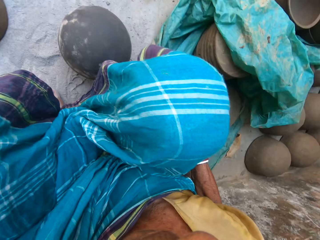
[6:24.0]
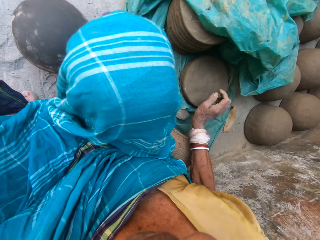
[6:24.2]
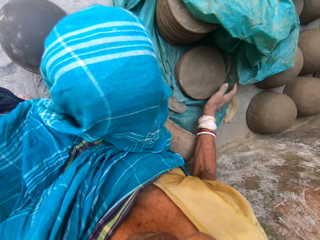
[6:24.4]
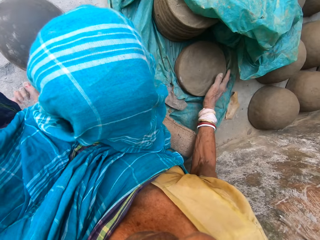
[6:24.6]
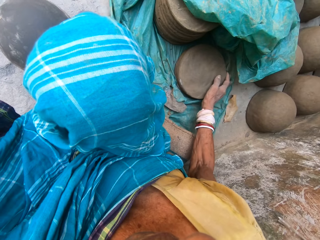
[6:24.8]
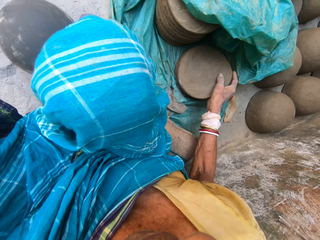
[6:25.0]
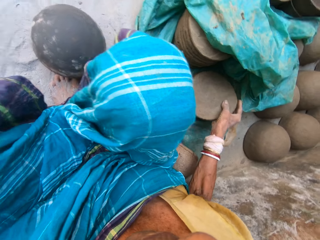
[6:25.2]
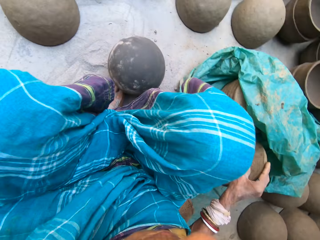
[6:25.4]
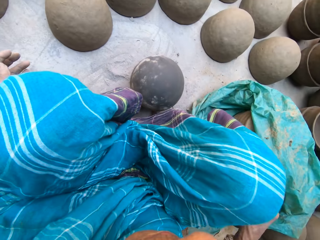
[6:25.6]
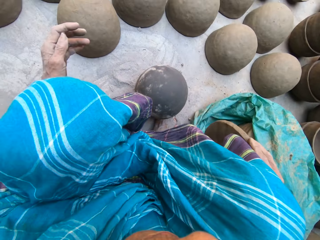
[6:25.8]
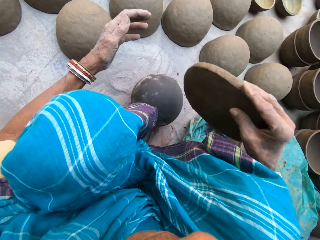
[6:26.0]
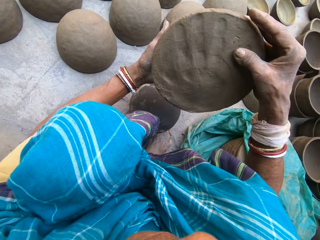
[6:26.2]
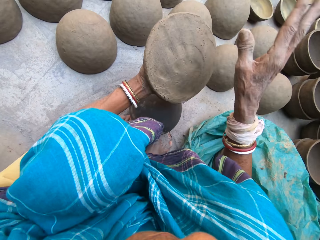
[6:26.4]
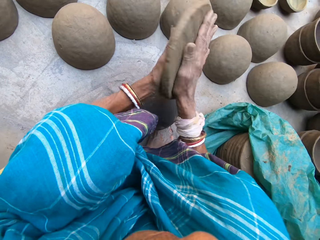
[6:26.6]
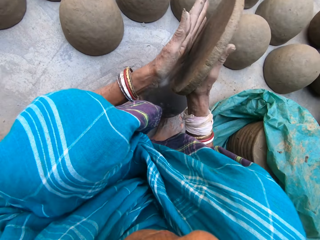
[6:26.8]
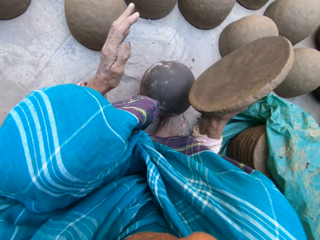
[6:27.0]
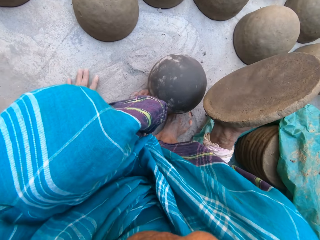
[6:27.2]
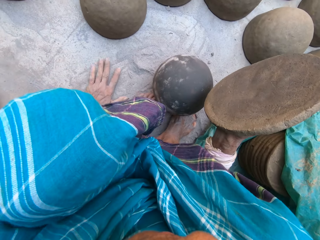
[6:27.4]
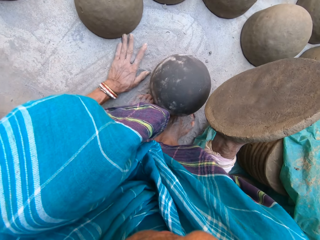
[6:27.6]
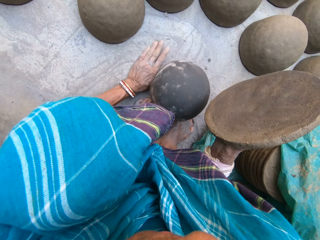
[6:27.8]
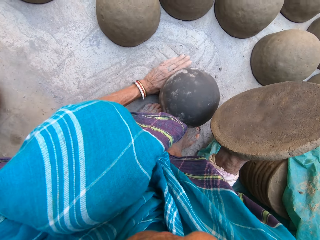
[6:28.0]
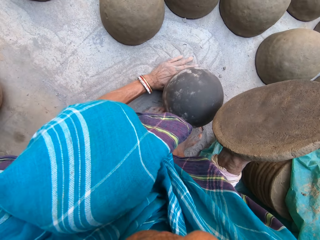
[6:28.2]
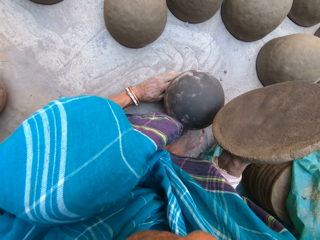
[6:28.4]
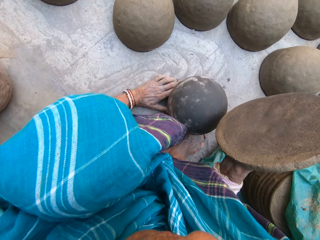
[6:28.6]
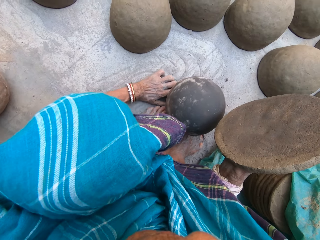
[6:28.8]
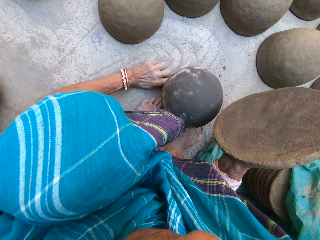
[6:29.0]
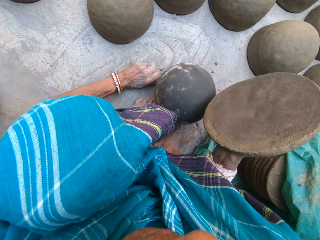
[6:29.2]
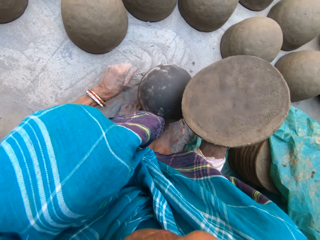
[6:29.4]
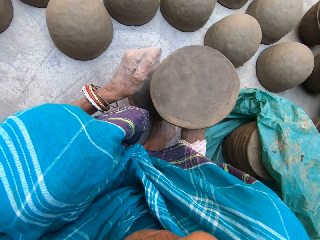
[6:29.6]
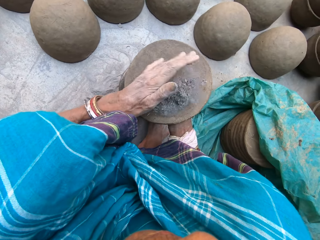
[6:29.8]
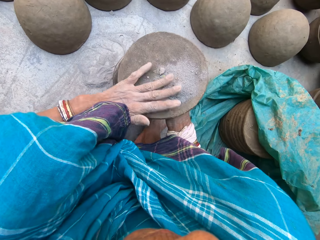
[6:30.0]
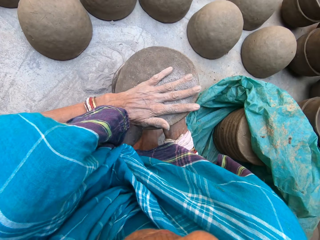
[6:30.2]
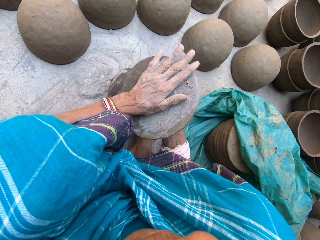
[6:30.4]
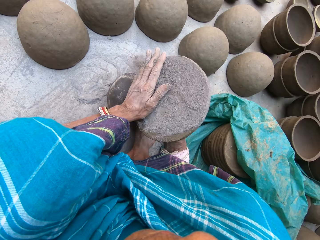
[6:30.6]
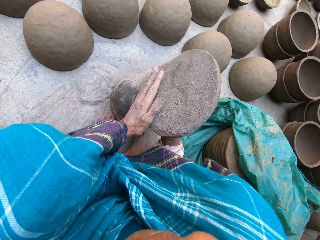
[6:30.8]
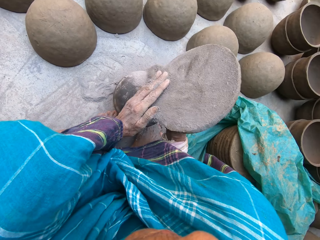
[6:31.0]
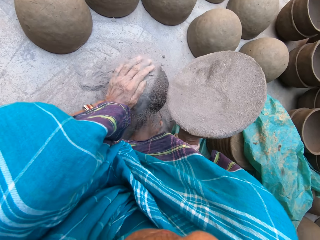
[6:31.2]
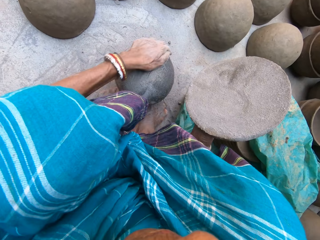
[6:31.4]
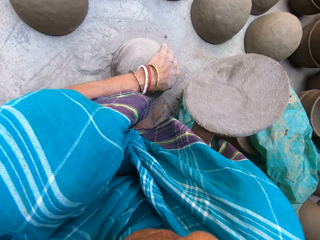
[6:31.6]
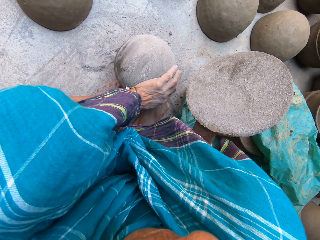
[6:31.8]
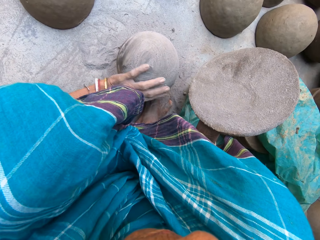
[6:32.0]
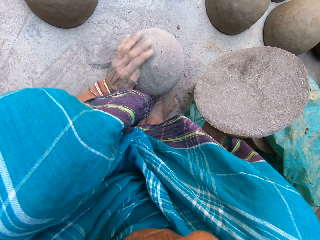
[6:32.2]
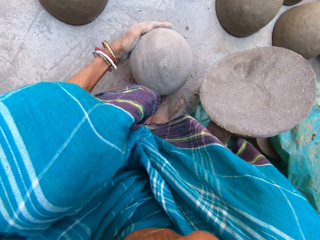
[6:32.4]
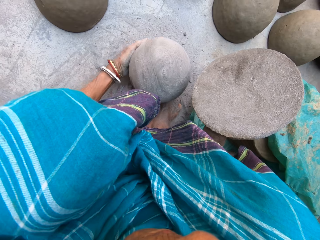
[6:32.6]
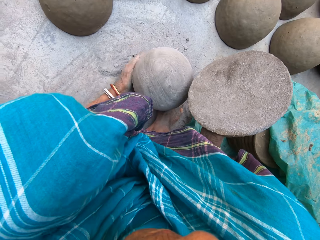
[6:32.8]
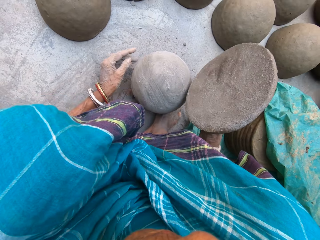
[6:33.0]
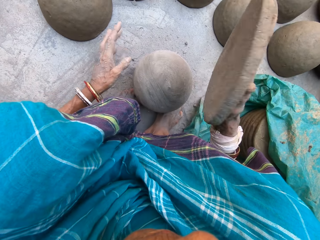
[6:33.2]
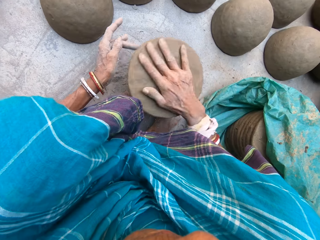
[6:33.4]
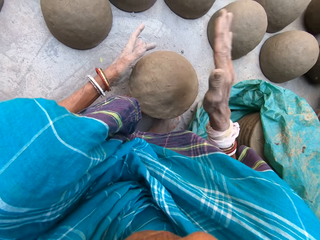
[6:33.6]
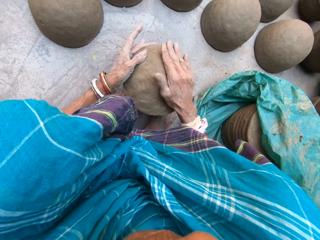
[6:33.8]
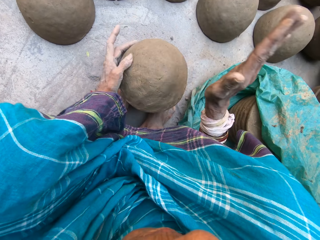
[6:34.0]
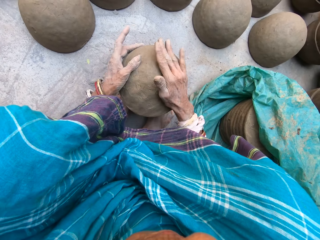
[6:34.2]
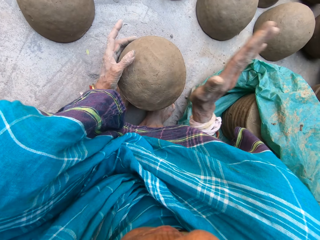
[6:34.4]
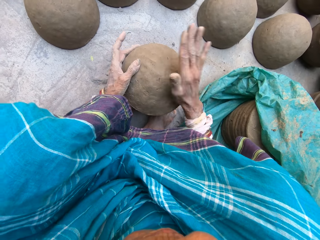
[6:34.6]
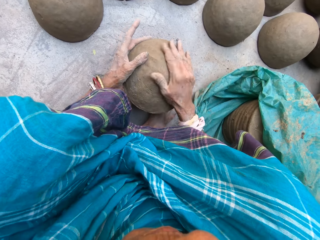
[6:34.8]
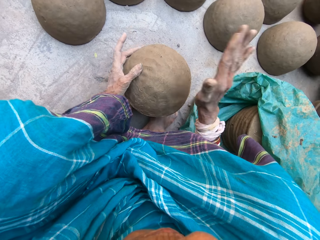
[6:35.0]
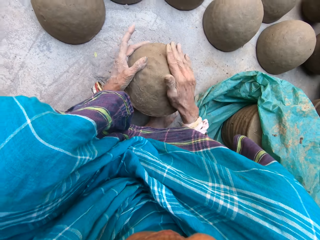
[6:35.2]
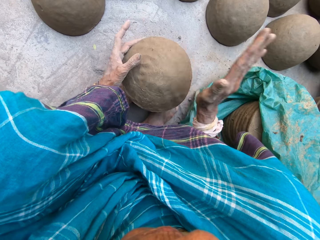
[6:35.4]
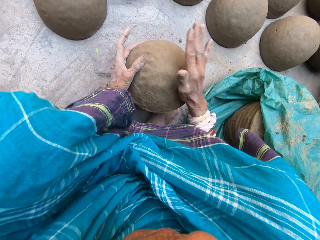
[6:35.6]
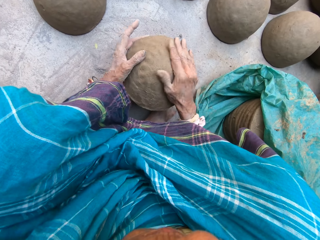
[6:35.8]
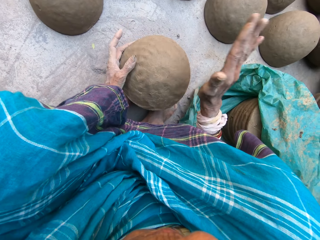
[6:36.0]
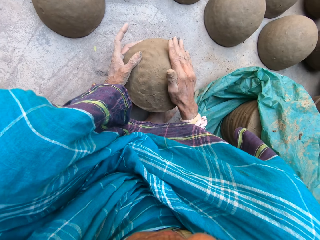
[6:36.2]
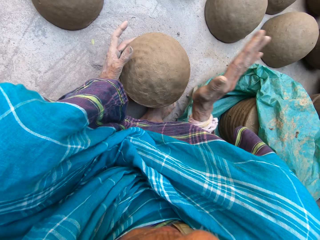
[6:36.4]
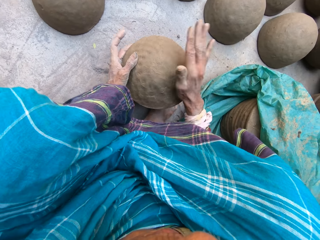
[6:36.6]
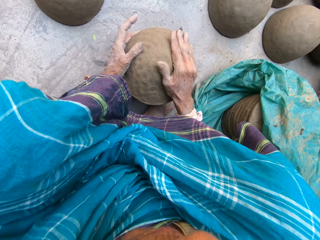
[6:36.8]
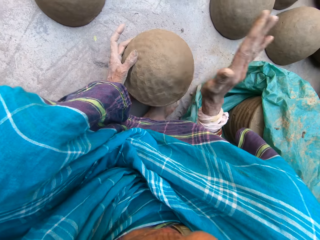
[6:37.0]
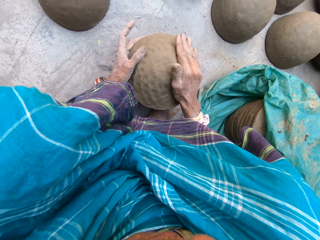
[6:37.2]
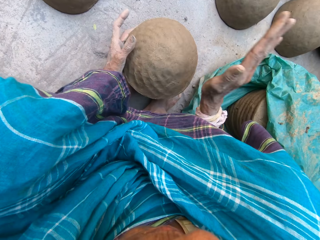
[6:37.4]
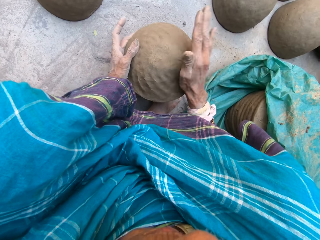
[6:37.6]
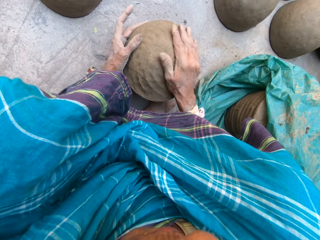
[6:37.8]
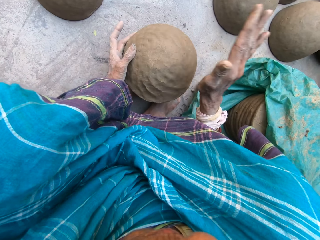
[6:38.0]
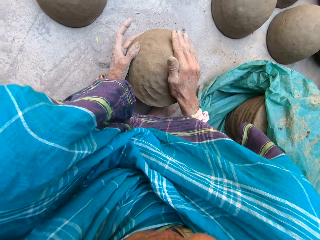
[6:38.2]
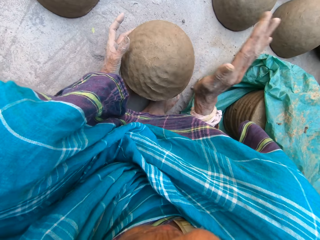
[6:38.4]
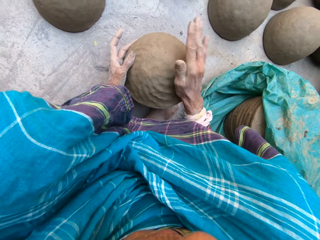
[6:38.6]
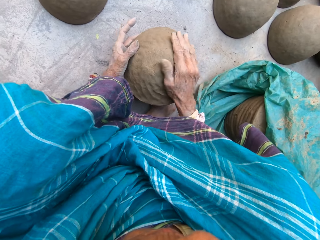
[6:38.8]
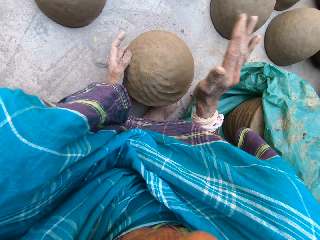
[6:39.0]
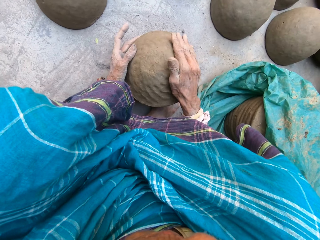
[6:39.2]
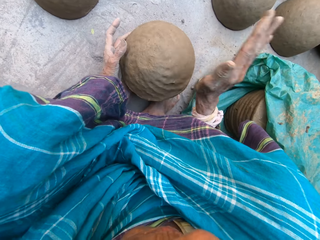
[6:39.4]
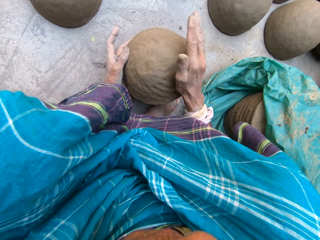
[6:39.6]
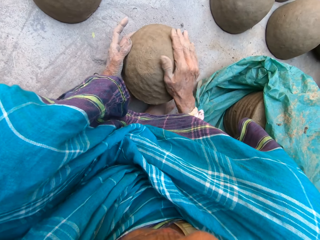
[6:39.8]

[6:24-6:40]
The camera wearer picks up a rolled clay mould with the right hand. They put the mould in the left hand. They hit the mould with the right hand. They collect sand from the ground with the left hand. They put the sand on the clay mould. They spread the sand on the clay mould. They spread the sand on the pot or molder. They put the clay mould on the pot. They shape the clay on the molder by hands. They hit the mould with the right hand.

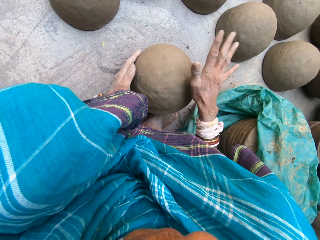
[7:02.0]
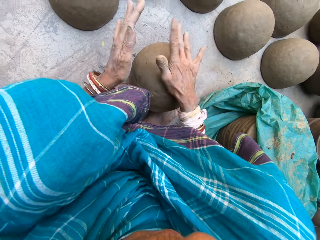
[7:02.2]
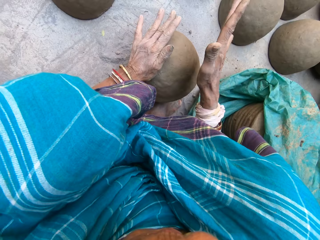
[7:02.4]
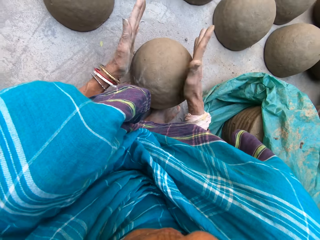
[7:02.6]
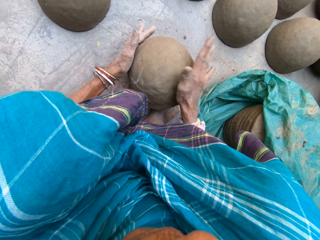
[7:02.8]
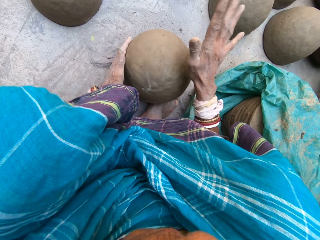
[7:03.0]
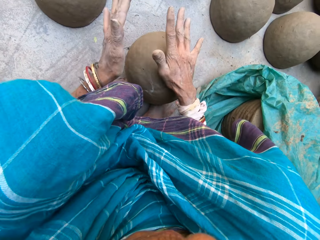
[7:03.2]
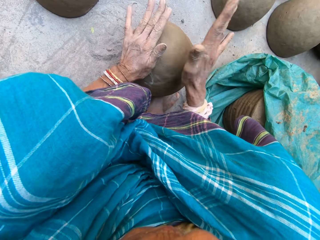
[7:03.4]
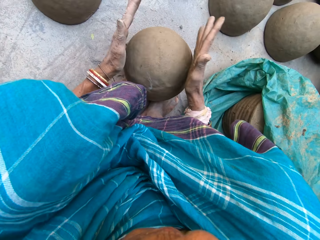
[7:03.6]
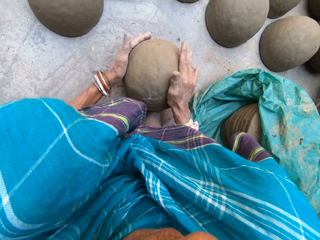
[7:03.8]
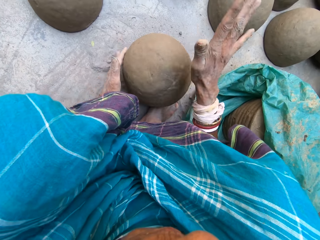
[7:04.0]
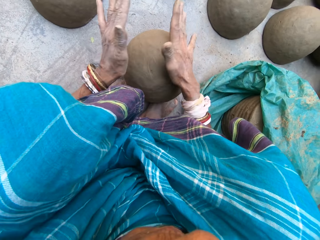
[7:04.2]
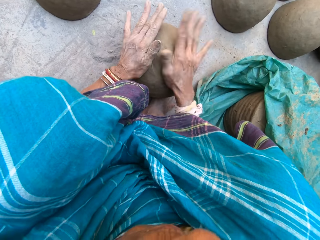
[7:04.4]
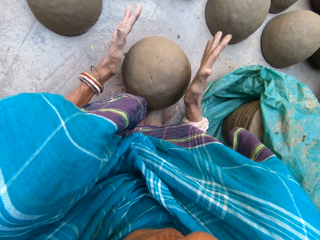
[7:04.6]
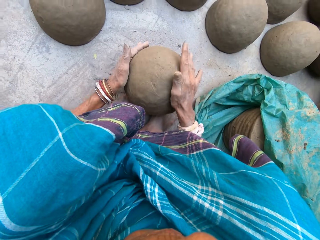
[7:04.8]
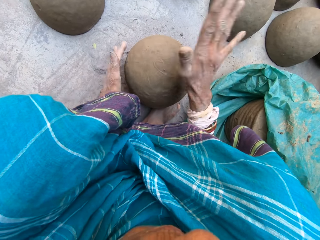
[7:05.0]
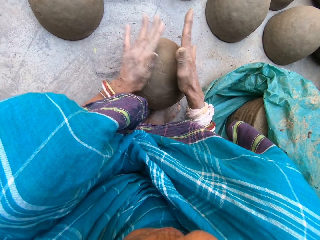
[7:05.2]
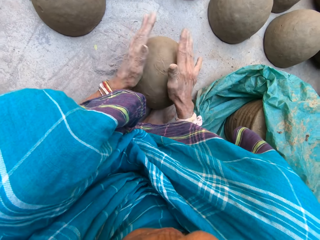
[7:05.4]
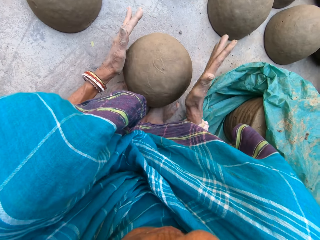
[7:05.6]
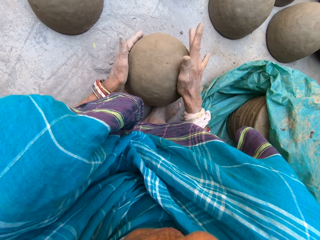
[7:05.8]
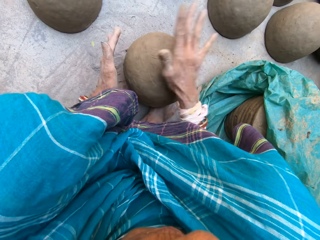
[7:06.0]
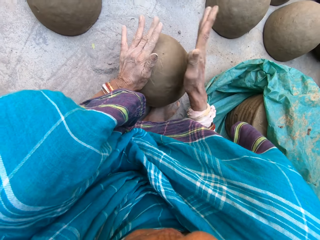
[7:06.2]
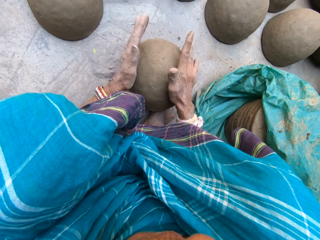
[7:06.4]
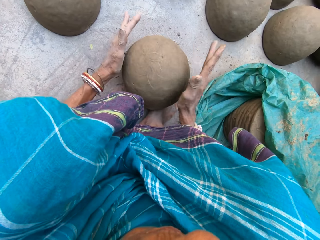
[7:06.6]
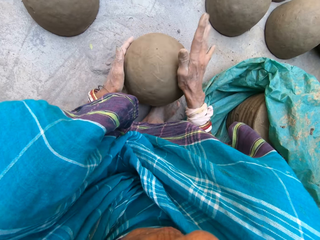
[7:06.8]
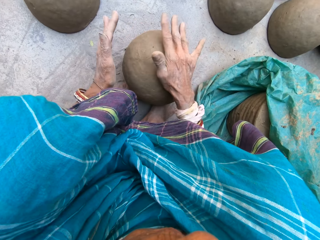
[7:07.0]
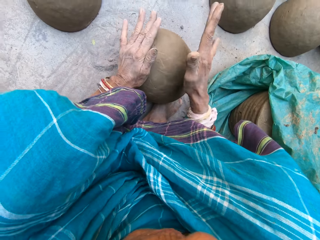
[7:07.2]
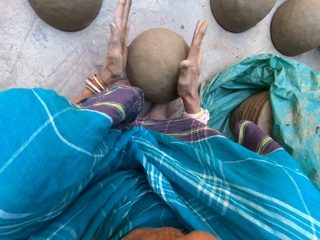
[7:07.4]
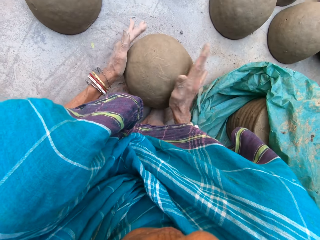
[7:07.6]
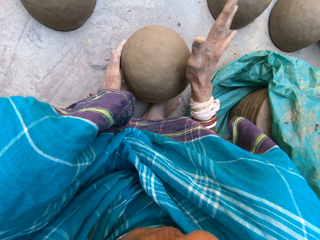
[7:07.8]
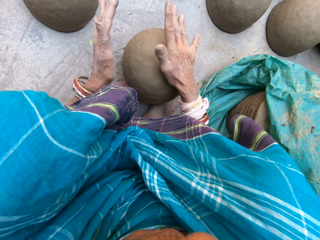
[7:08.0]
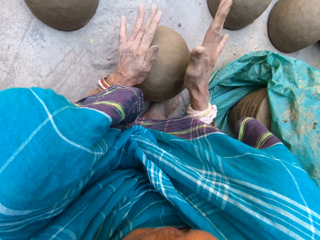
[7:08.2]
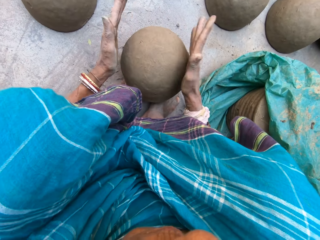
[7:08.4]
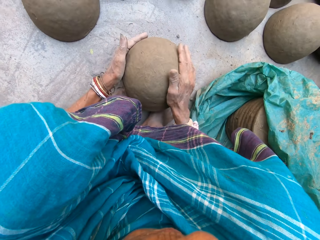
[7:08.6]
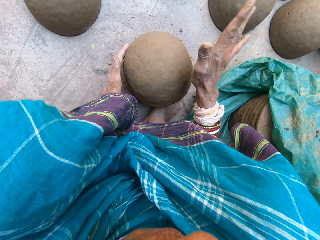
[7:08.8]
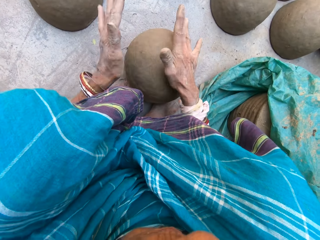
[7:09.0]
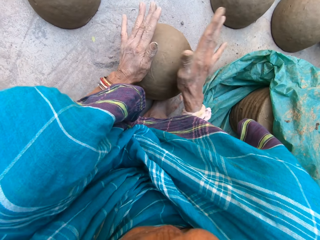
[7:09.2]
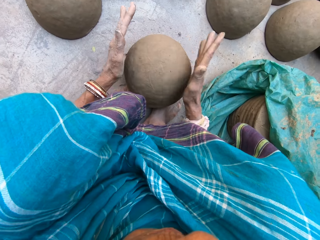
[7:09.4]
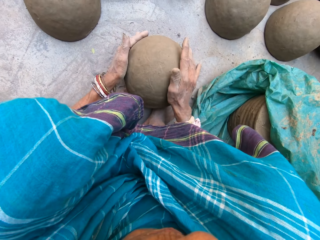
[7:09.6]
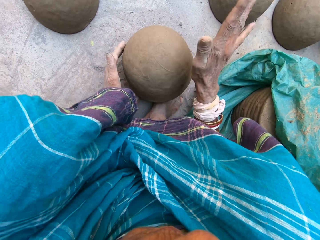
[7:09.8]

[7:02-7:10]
The camera wearer hits a clay mould with both hands.
